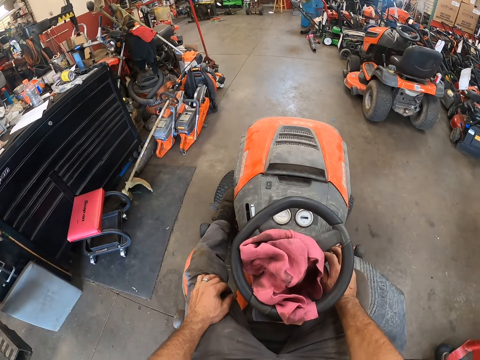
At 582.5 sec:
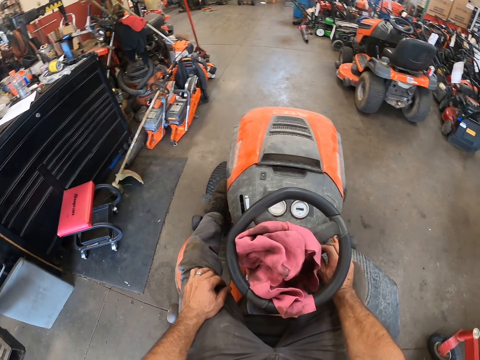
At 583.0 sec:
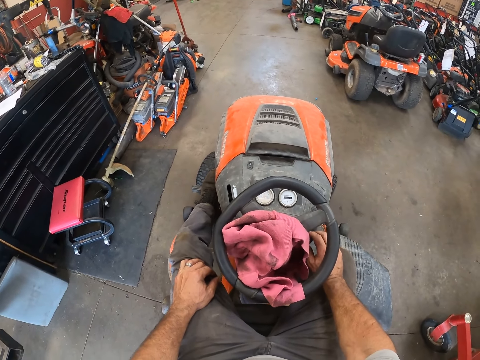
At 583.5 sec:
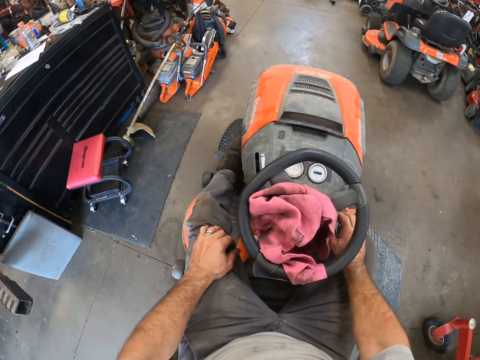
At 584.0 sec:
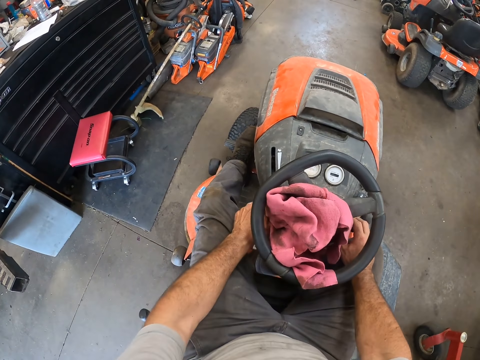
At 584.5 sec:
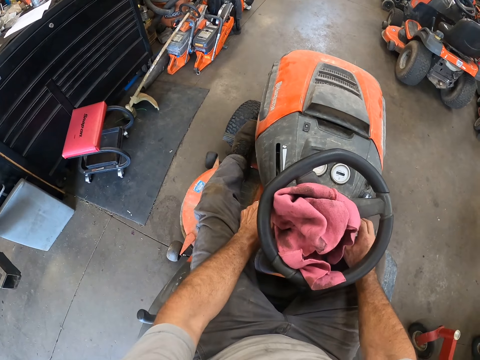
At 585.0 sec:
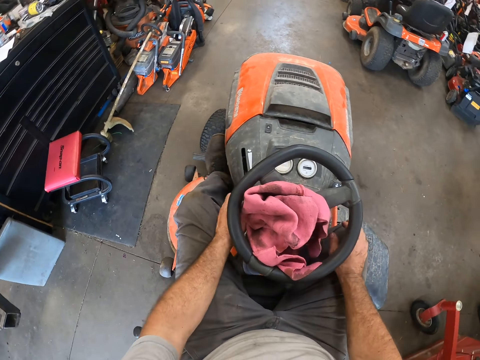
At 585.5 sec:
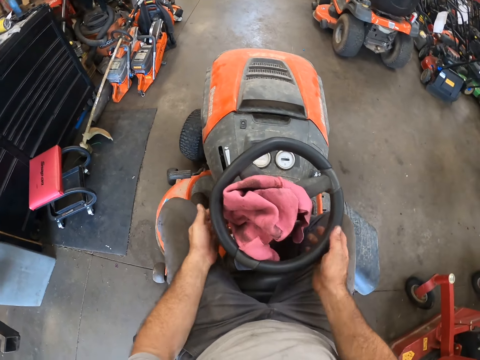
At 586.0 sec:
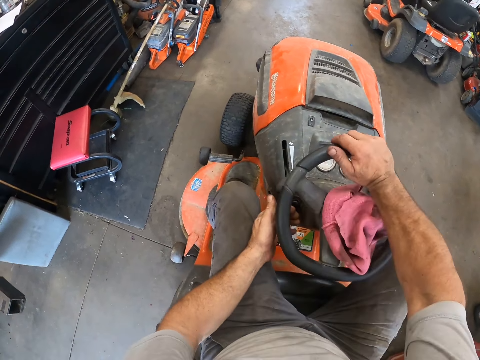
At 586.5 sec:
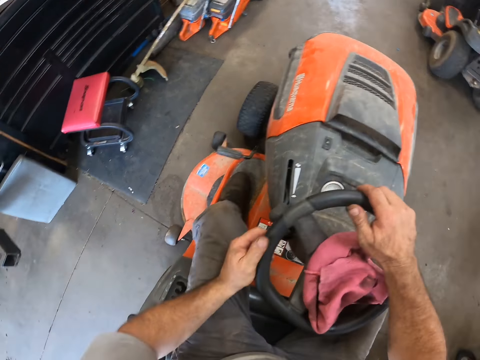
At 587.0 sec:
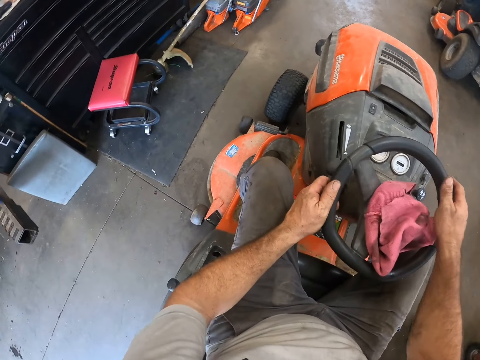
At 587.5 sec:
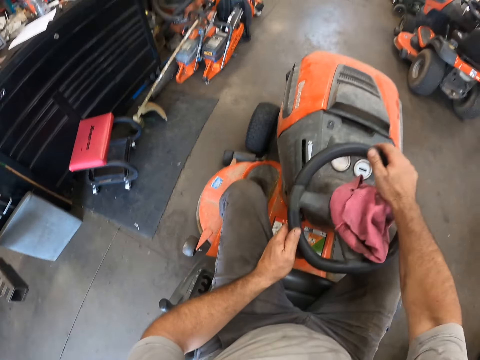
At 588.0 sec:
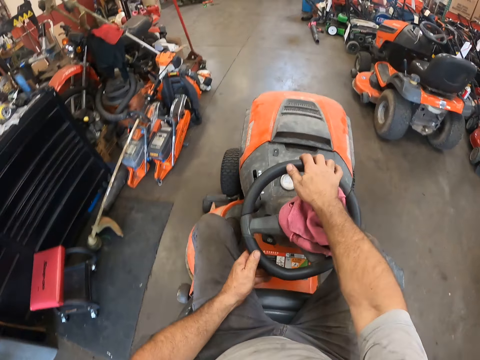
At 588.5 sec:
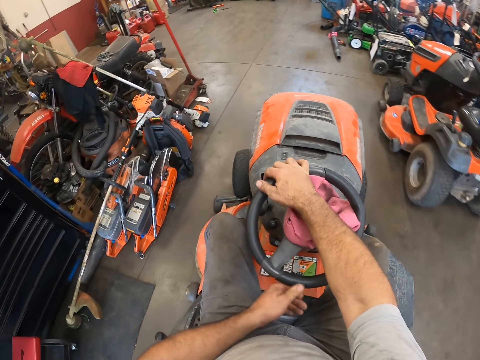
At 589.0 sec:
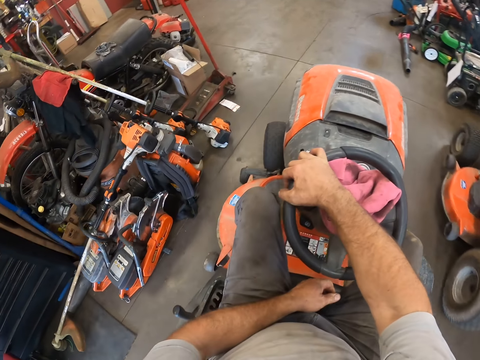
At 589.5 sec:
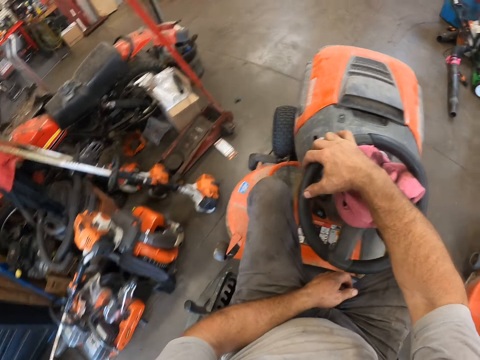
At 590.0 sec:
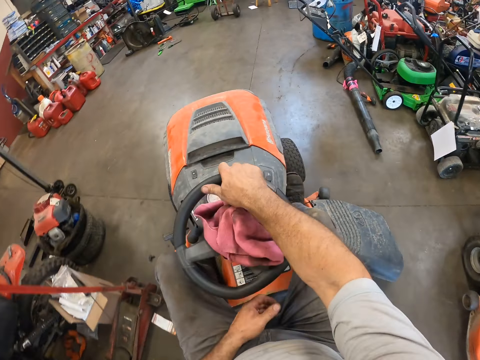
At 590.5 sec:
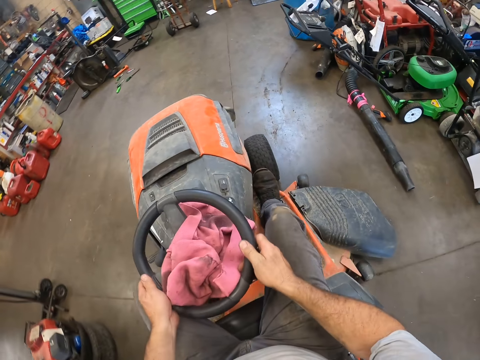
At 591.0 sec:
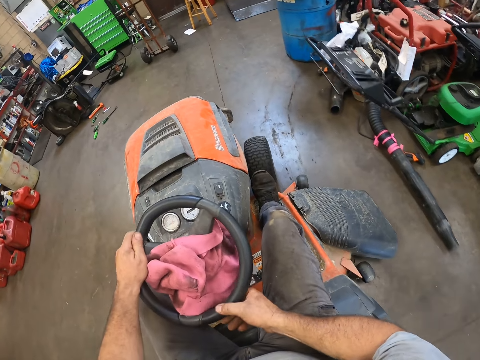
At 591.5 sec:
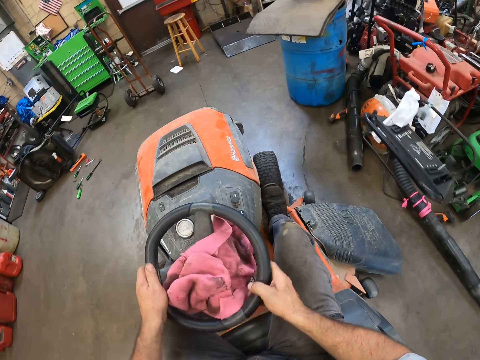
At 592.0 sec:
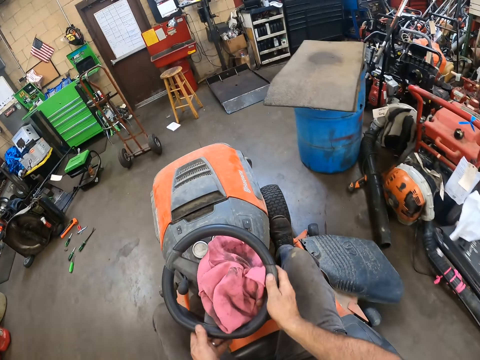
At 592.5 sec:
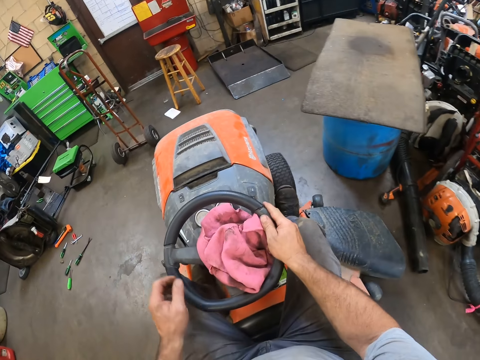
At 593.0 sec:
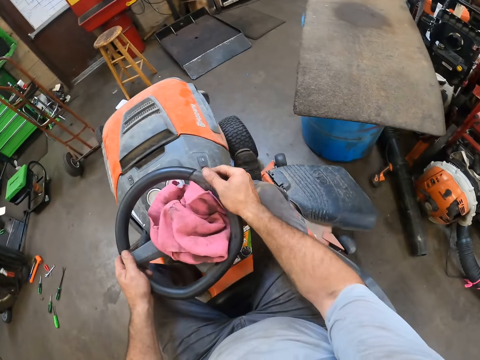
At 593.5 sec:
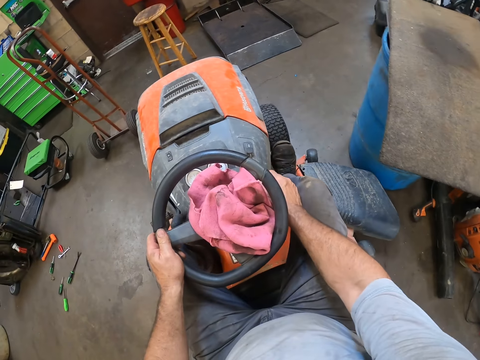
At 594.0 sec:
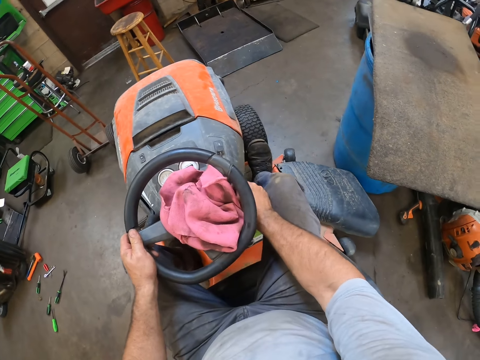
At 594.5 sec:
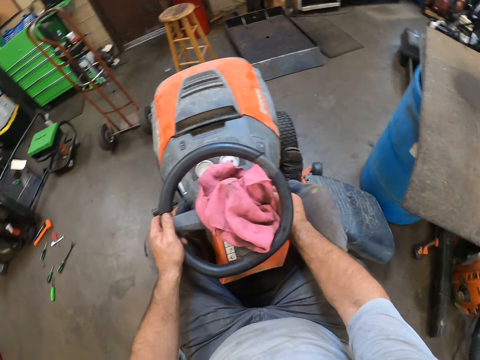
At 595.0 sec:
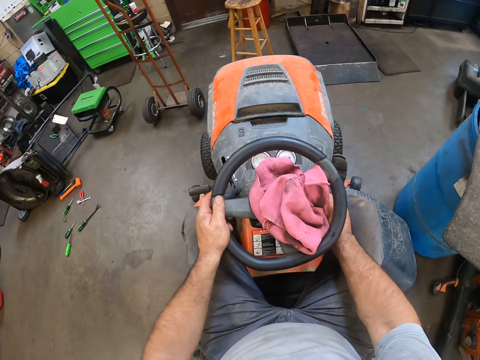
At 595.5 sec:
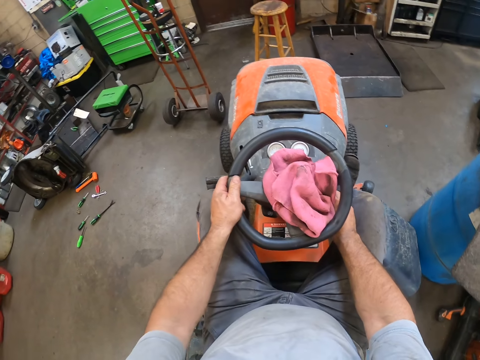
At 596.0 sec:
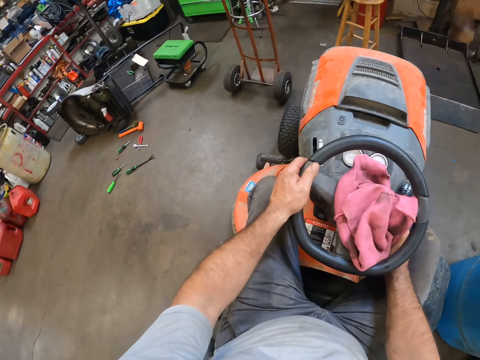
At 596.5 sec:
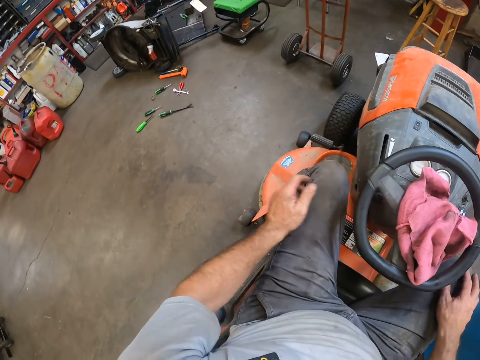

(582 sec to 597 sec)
The camera wearer looks around a garage. He touches the lawnmower or lawn tractor with both hands. He touches the steering with both his hands. He moves a leg on the lawn tractor. He drives the lawnmower around the garage. He stops driving the lawnmower.

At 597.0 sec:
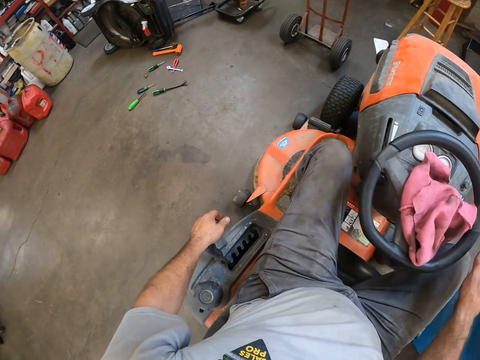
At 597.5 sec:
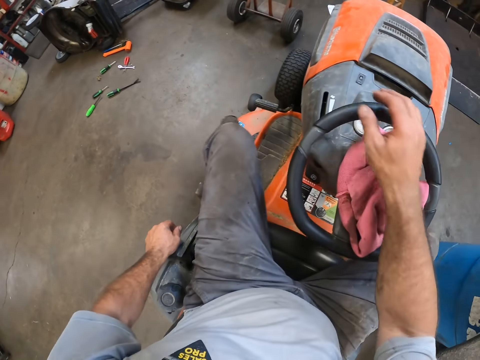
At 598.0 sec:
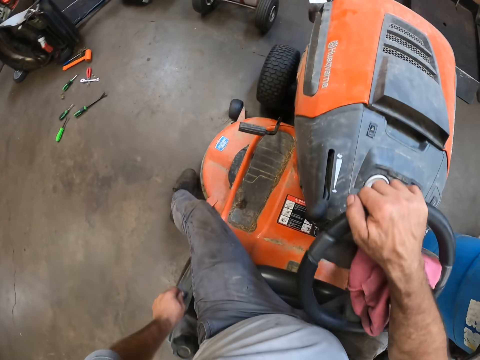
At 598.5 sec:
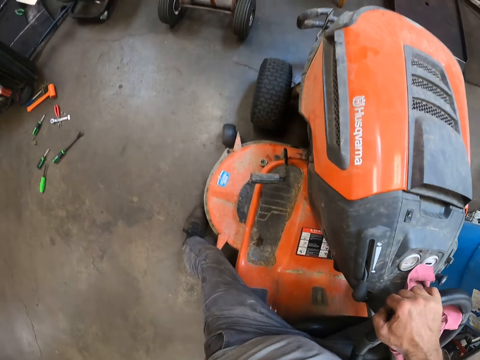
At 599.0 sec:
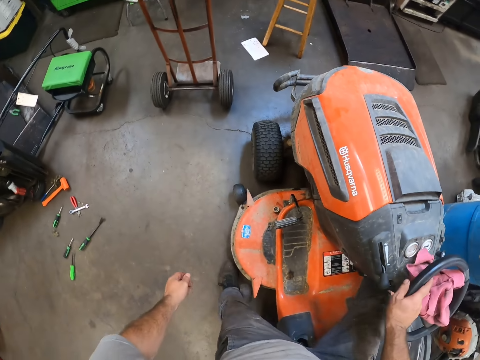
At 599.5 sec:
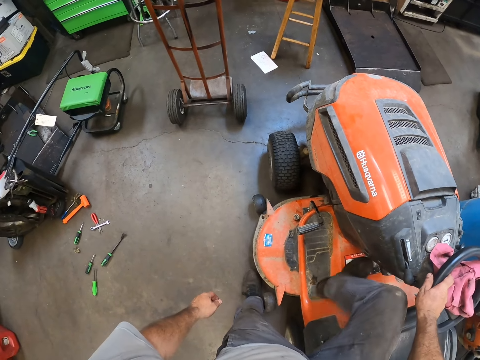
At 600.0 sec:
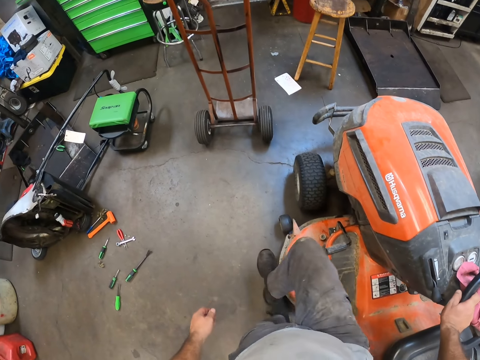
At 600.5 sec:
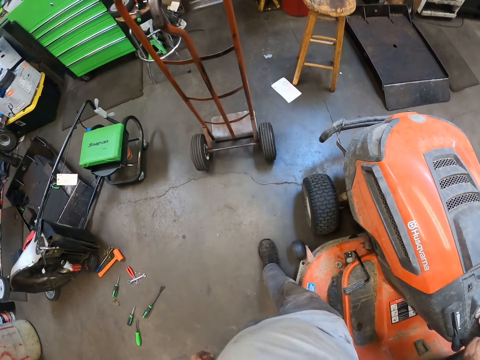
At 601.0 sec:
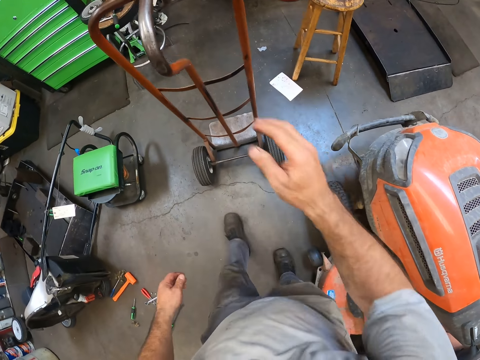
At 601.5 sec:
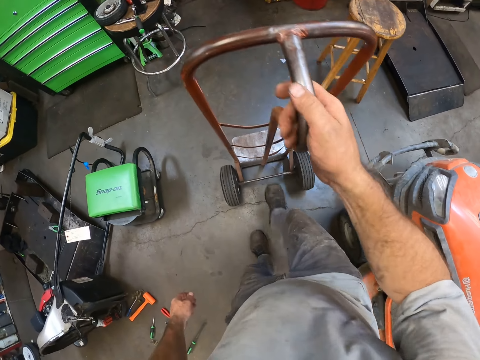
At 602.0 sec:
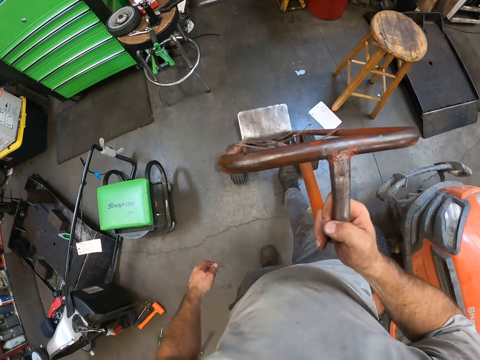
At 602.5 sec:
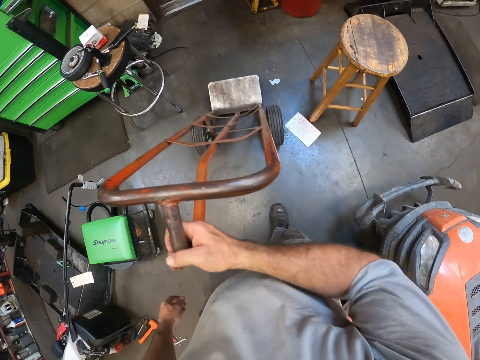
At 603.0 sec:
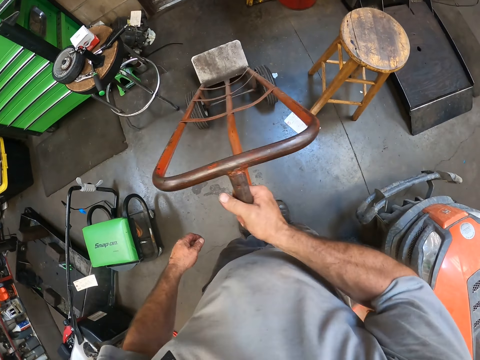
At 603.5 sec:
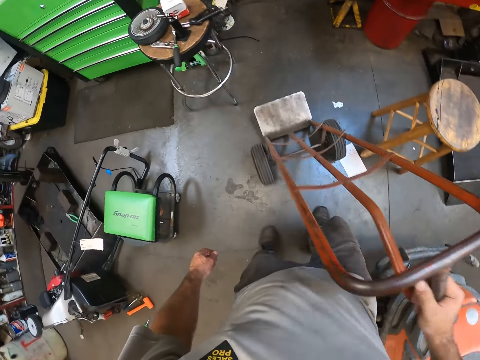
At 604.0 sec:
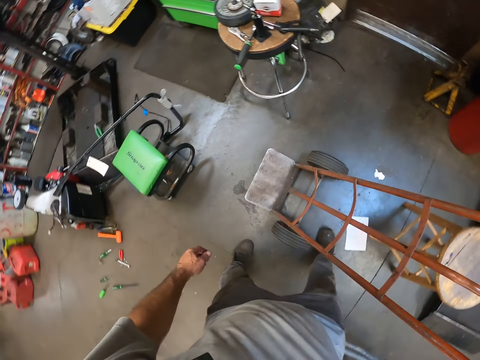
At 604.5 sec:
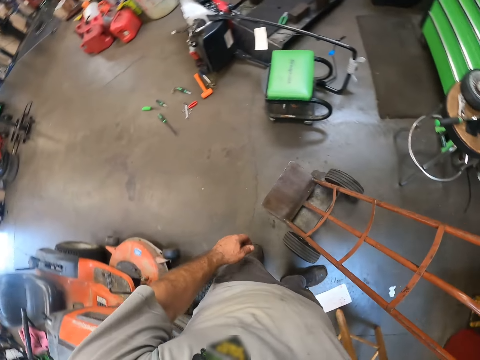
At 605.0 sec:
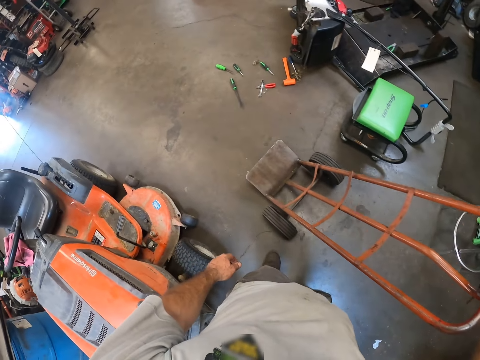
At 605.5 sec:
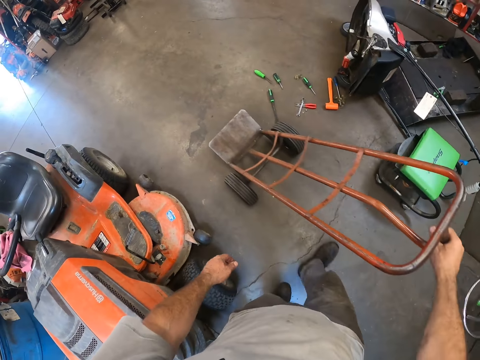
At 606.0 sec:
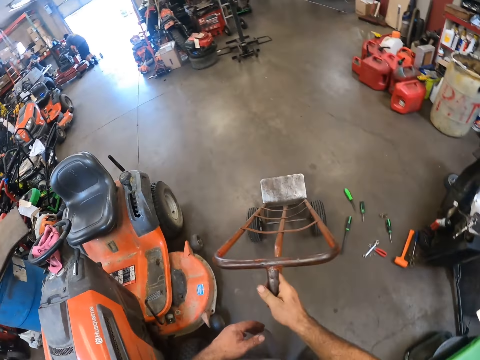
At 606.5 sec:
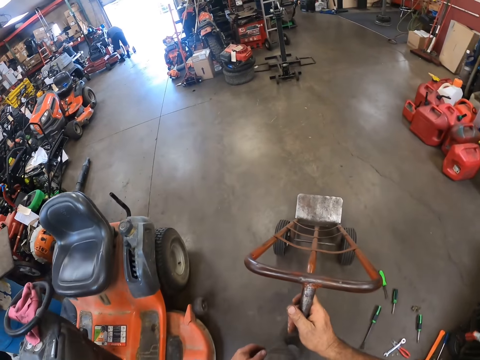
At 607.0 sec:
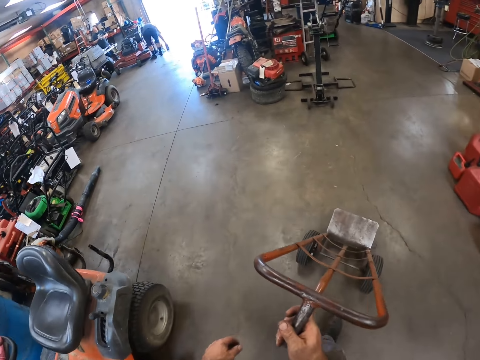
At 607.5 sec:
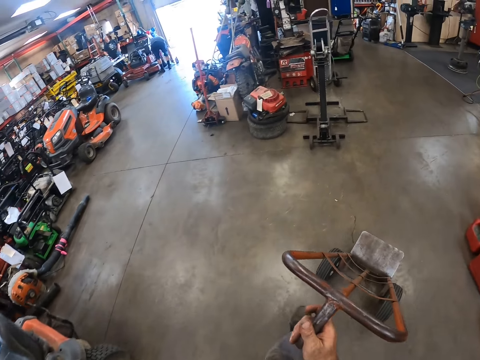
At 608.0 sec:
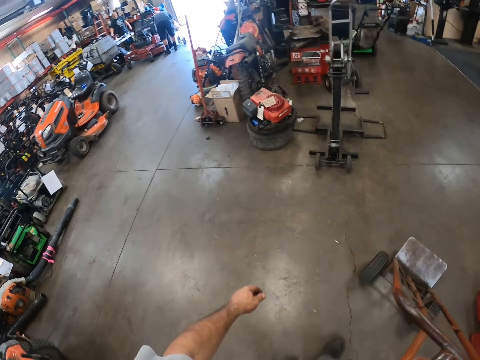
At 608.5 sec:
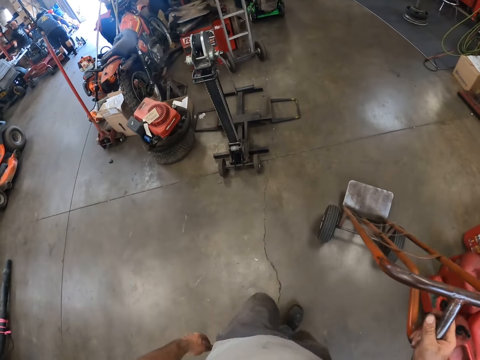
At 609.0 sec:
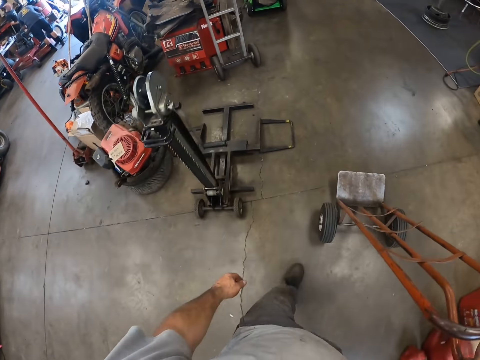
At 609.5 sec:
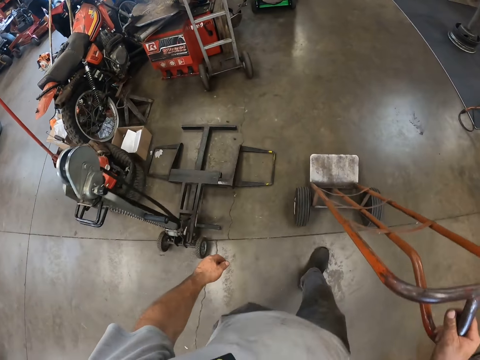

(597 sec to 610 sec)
The camera wearer gets off the lawnmower. He walks around a garage. He touches a sack truck with his right hand. He moves the sack truck with his right leg. He pushes the sack truck with his right hand around the garage.
